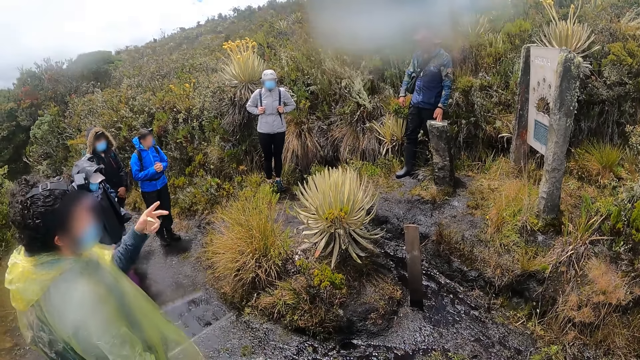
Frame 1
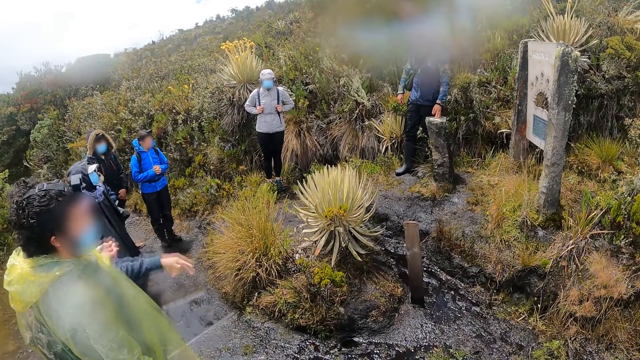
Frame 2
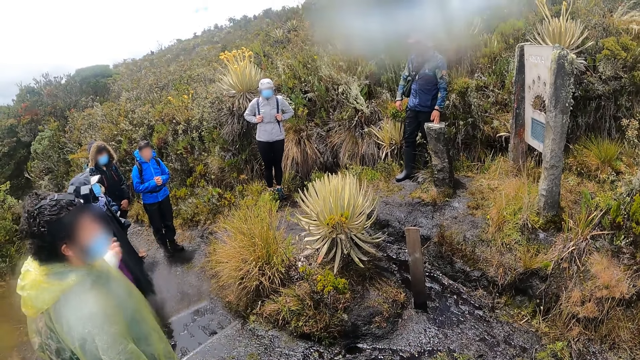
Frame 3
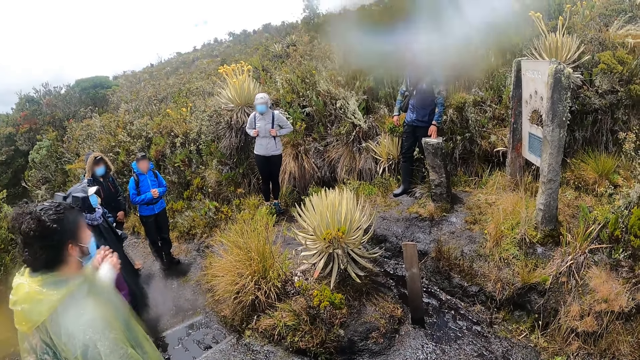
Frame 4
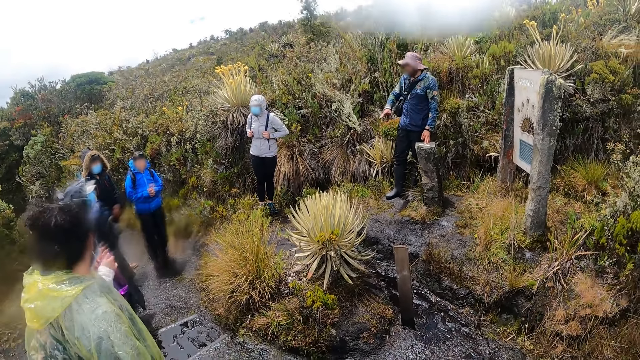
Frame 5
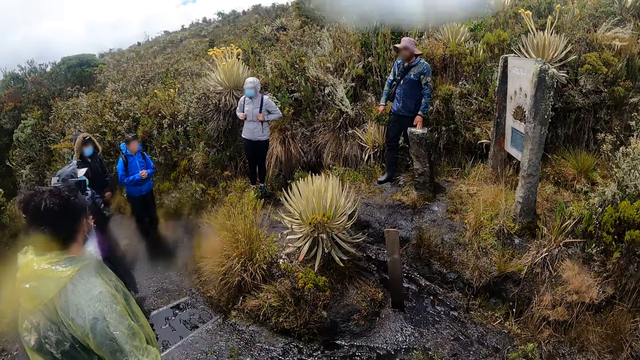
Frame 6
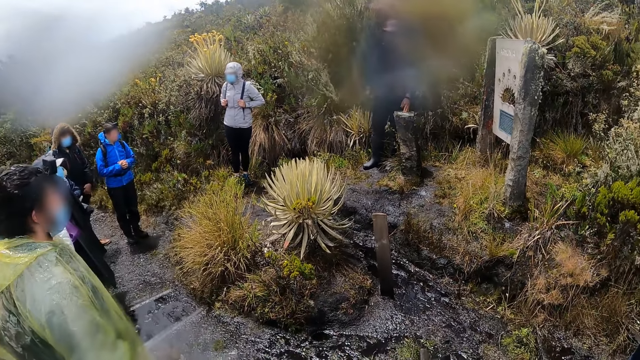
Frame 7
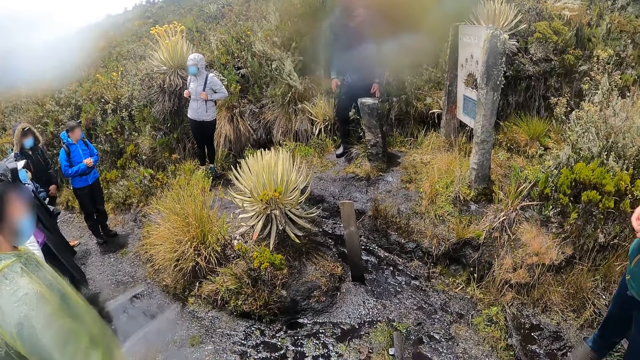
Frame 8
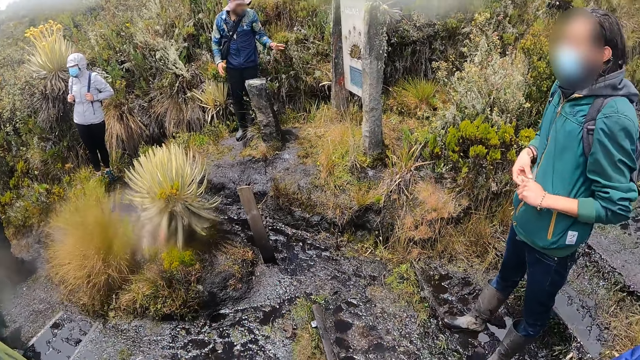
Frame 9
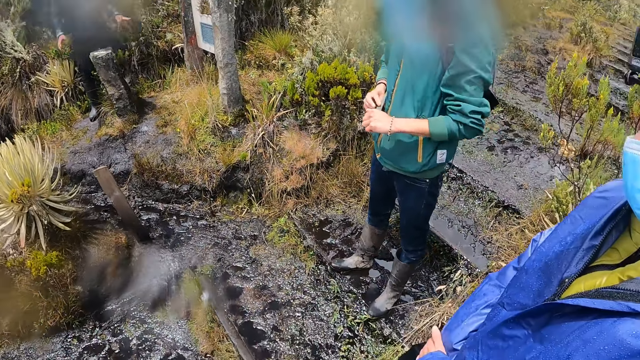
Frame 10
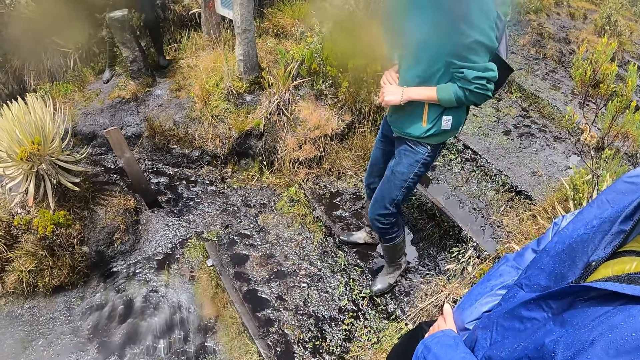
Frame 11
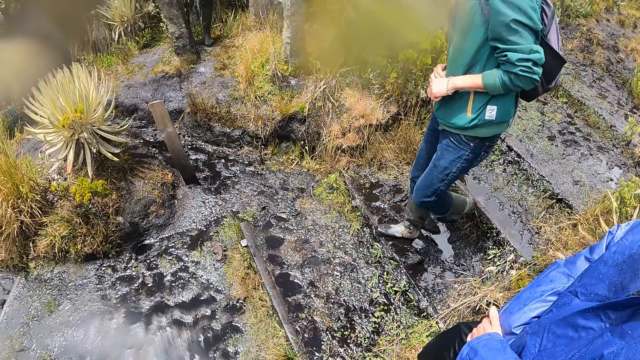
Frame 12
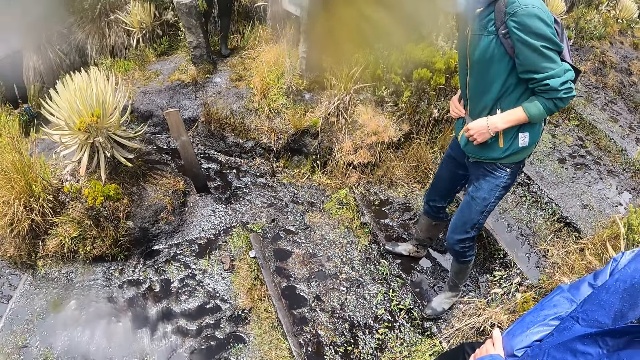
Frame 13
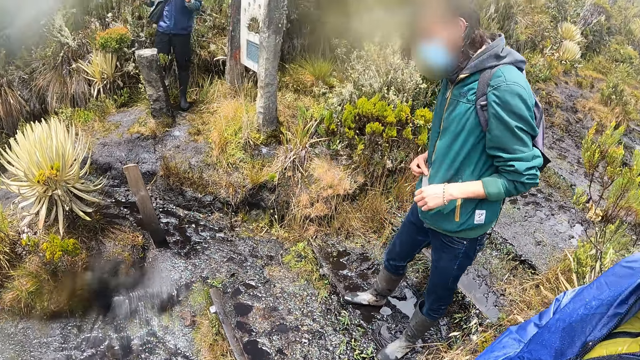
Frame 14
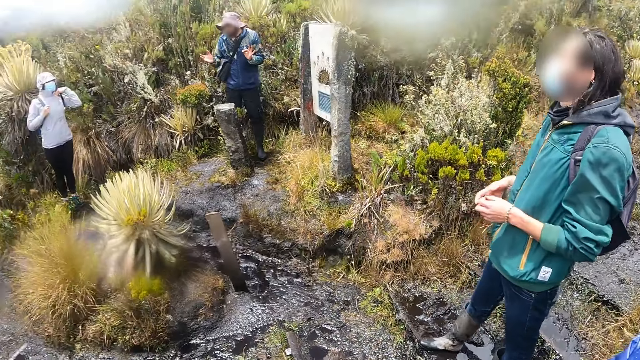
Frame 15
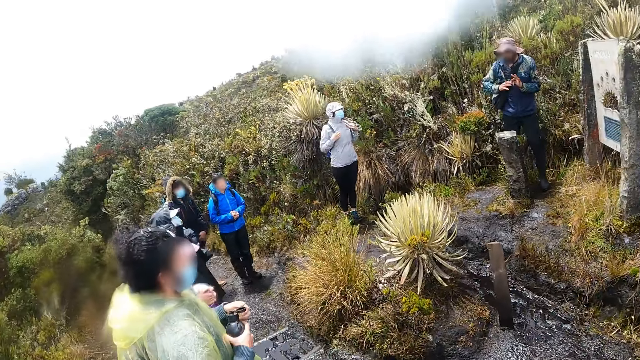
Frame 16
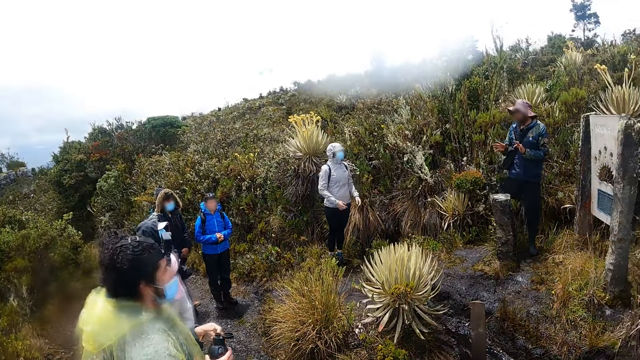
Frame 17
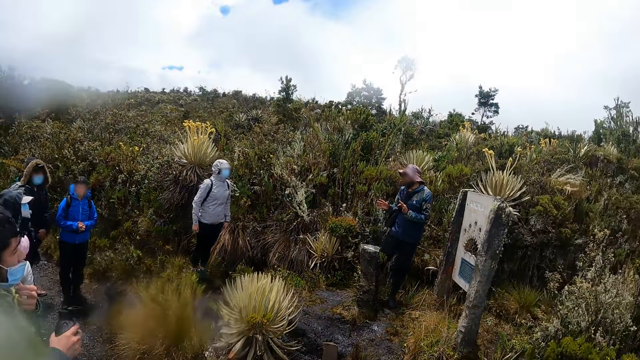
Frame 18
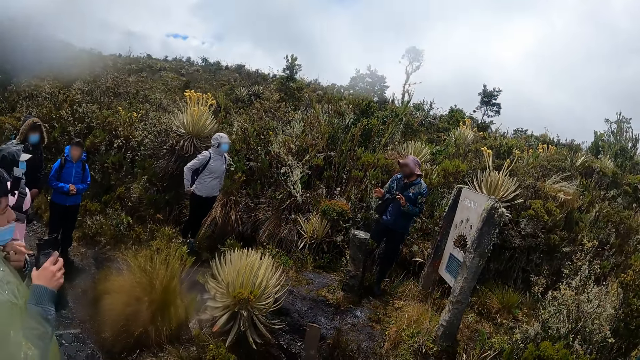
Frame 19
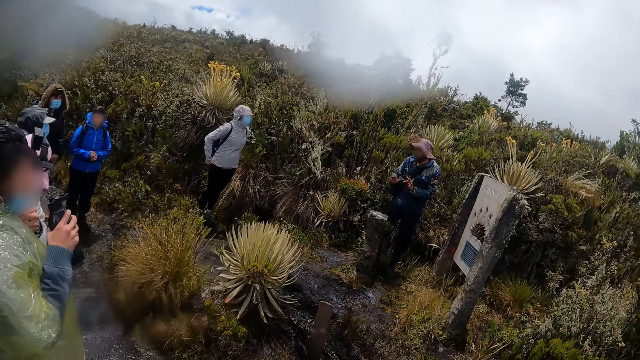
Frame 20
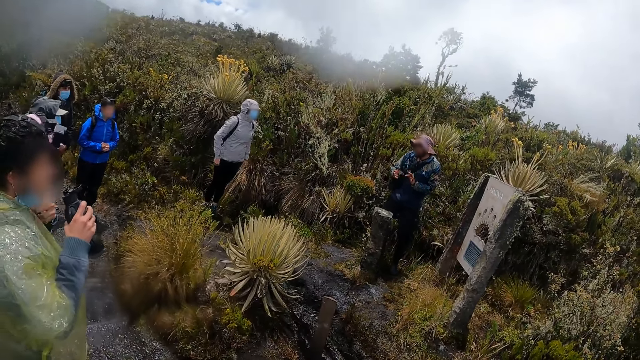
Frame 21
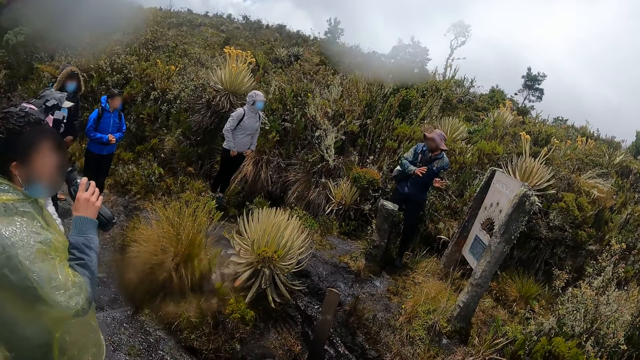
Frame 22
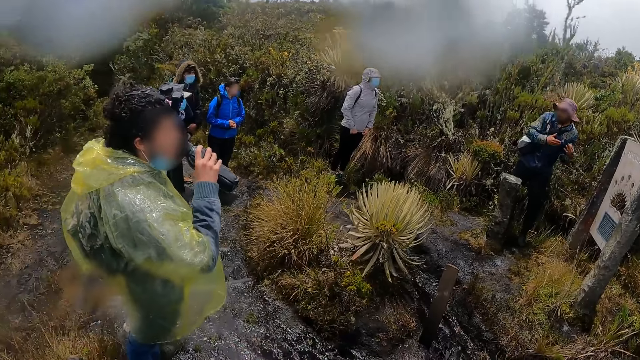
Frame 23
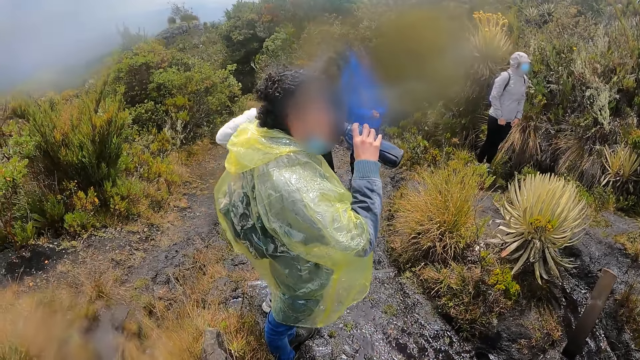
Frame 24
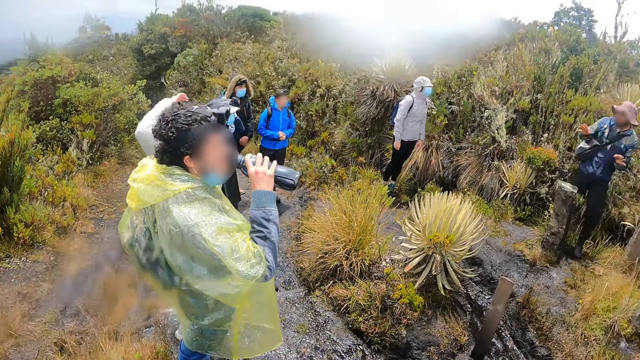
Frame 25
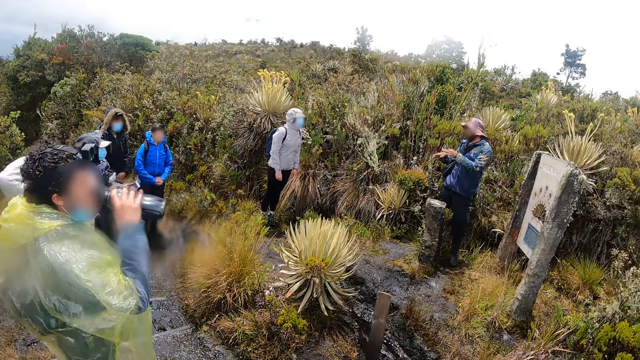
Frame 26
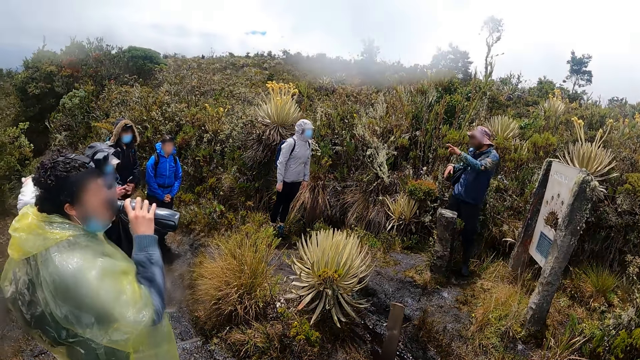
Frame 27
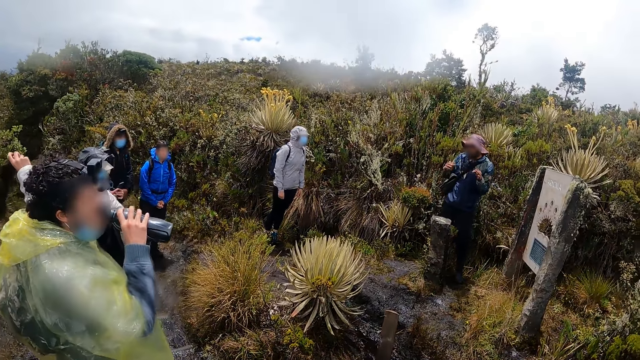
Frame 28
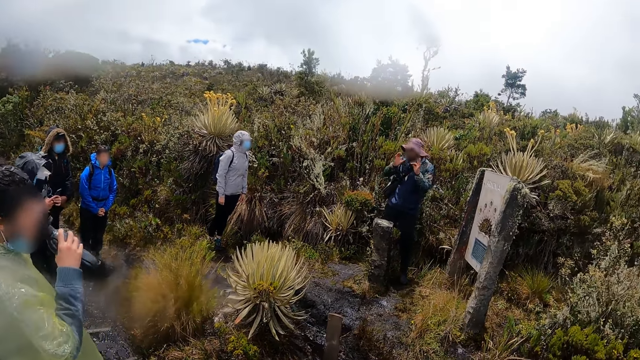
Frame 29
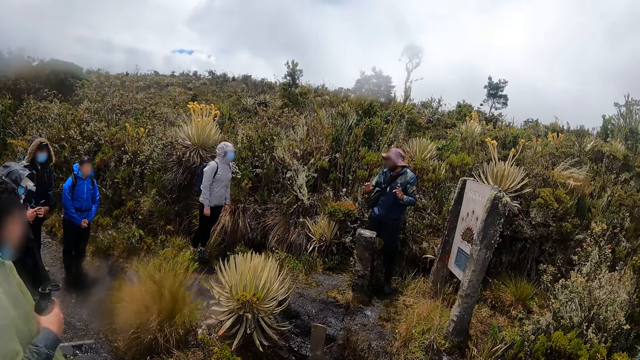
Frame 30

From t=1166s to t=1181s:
A man drinks water from a bottle in his right hand. The camera wearer looks around. Another man opens the bottle in his right hand with his left hand. The other man adjusts the nose mask on his face with his left hand and drinks water from the bottle in his right hand. A third man operates a mobile phone in his right hand with both hands.

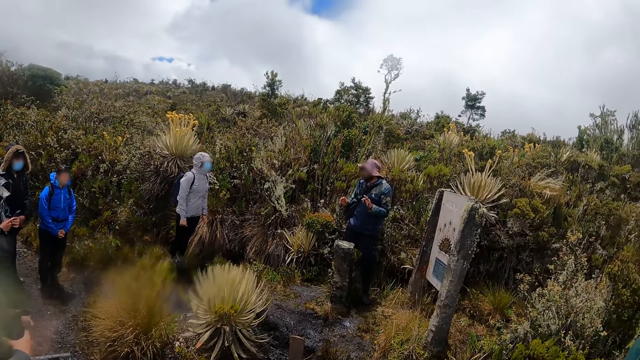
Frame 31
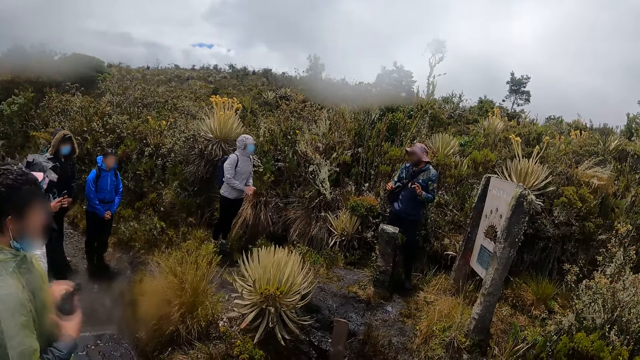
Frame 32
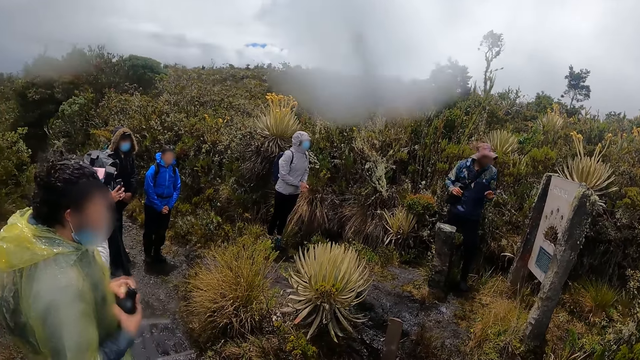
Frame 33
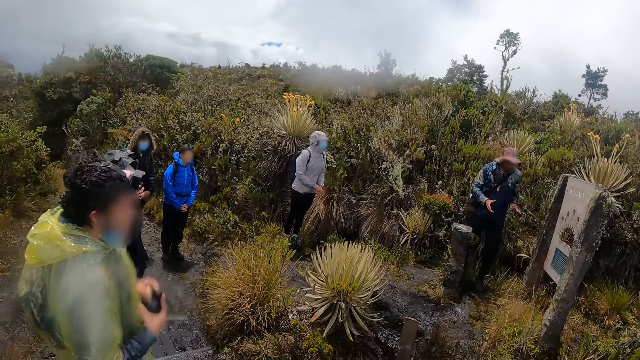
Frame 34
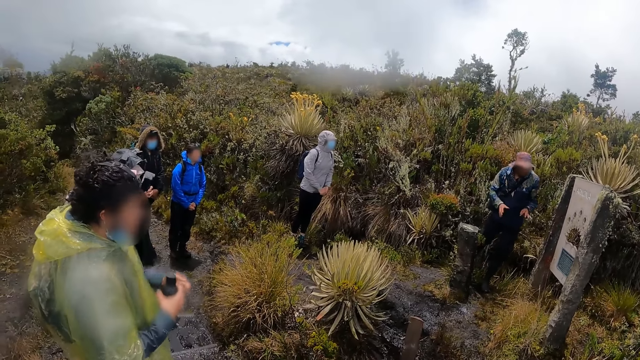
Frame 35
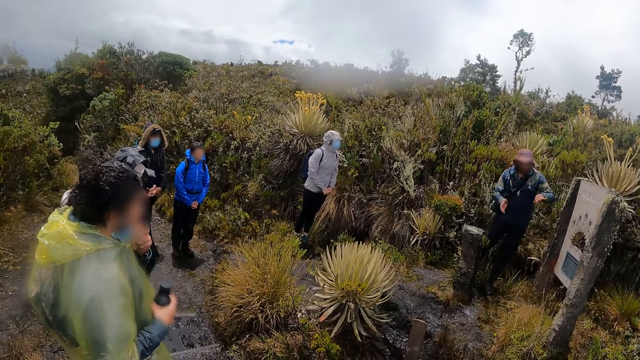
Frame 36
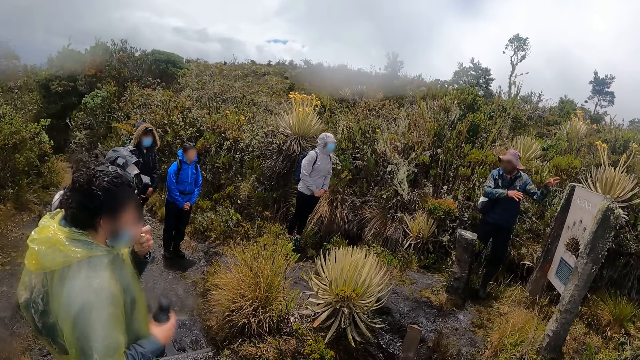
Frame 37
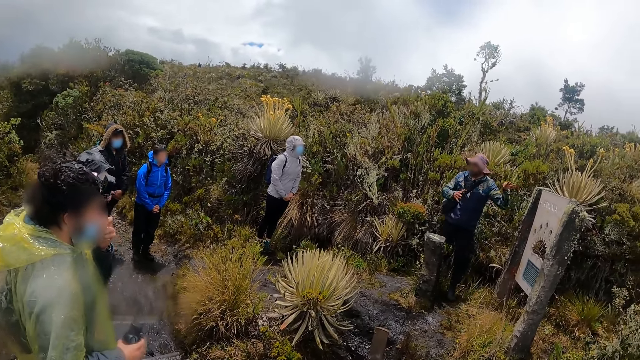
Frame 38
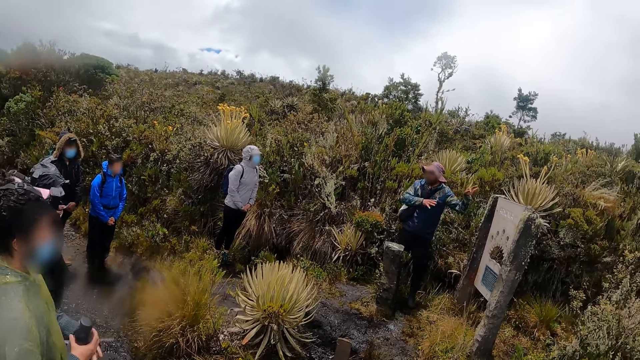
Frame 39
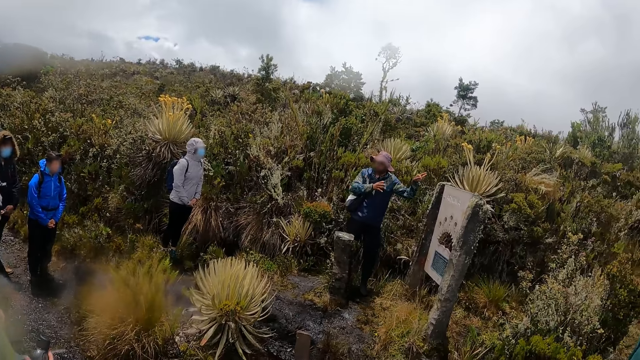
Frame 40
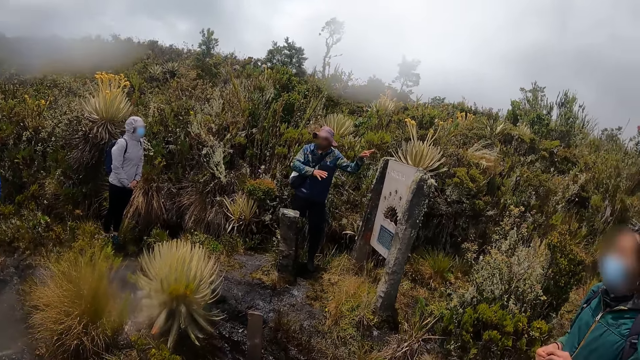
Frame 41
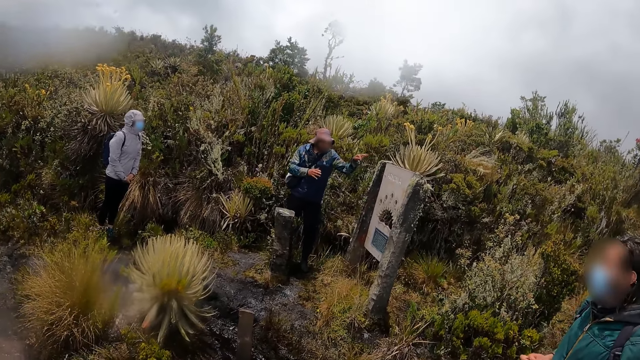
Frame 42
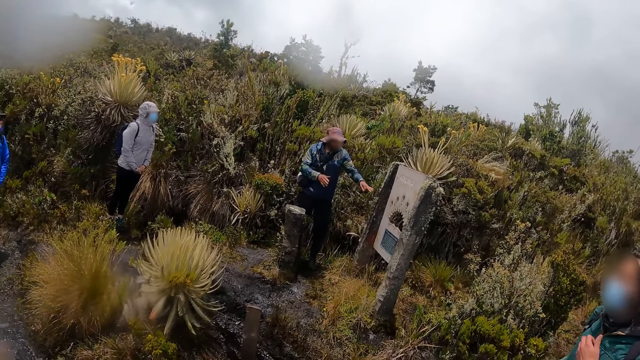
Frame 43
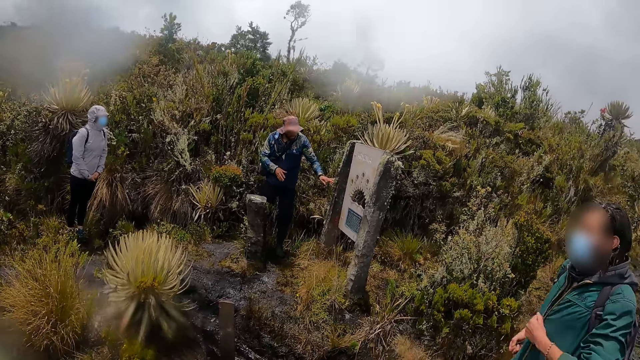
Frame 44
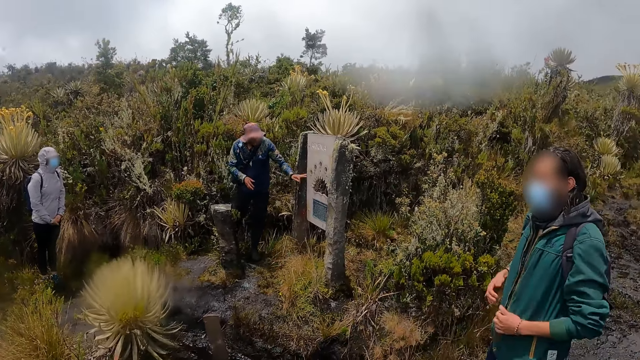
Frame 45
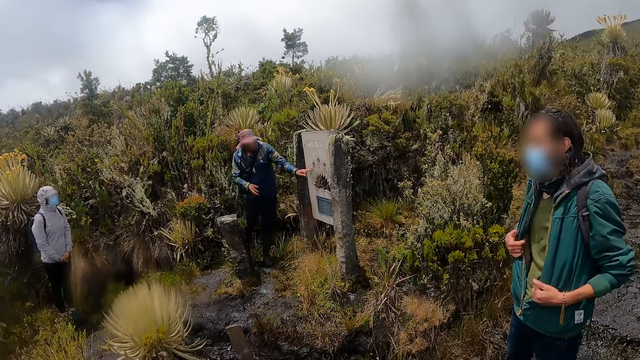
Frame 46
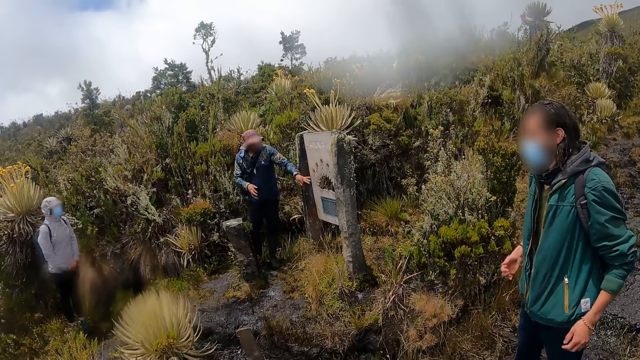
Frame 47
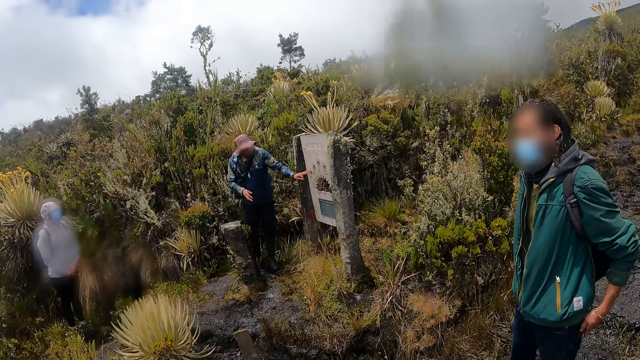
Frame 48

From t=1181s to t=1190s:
The man closes the bottle with his left hand. He adjusts the nose mask on his face with his left hand.
